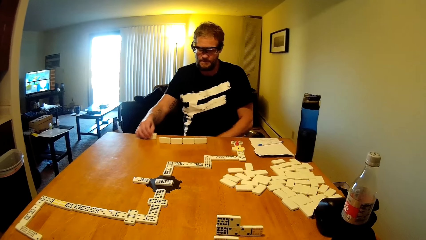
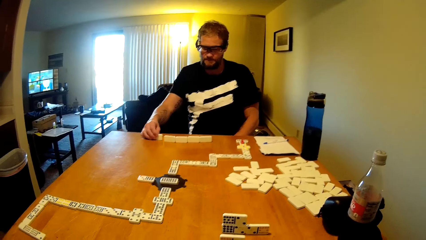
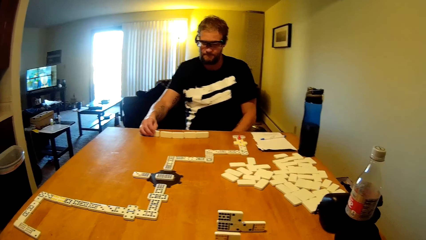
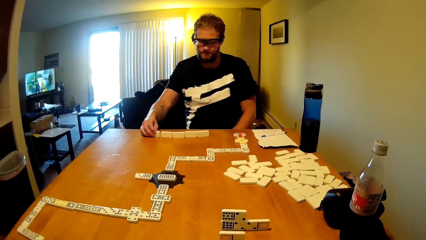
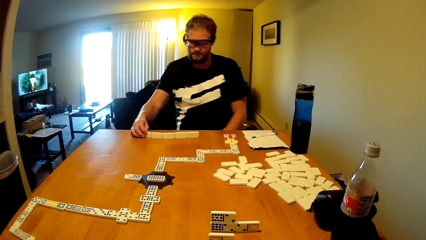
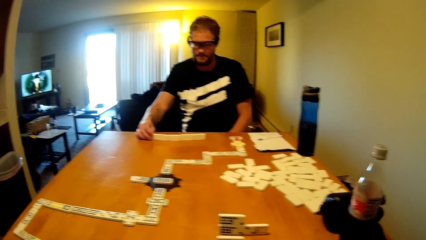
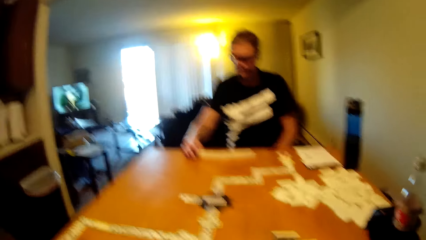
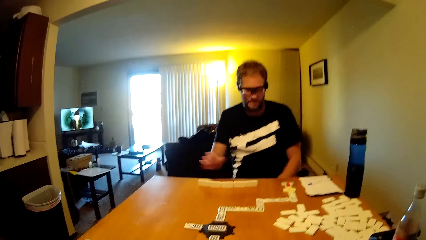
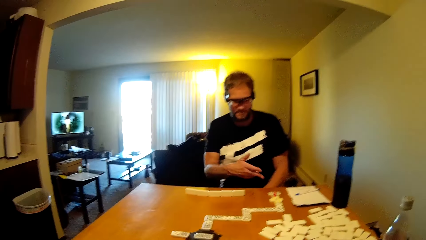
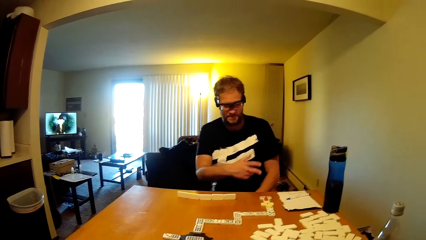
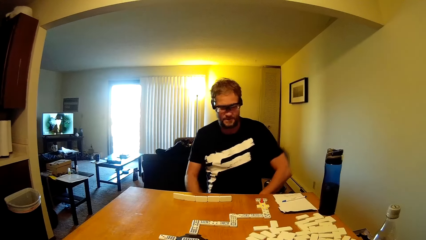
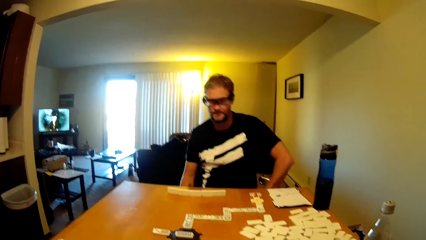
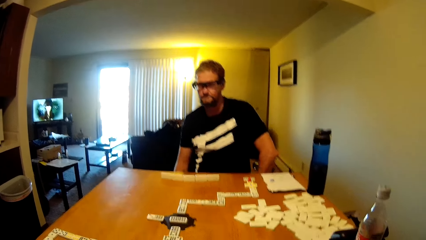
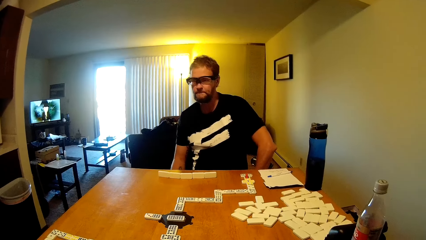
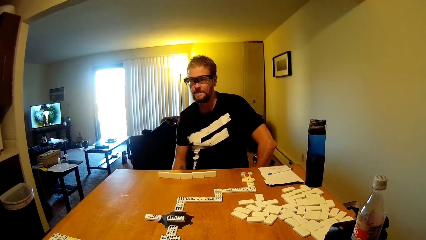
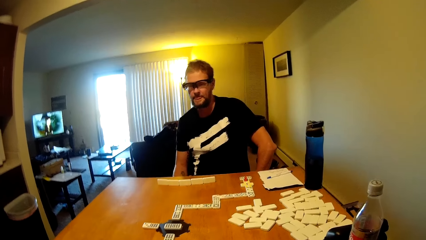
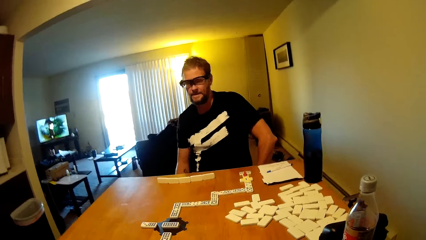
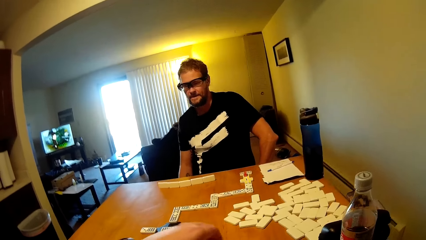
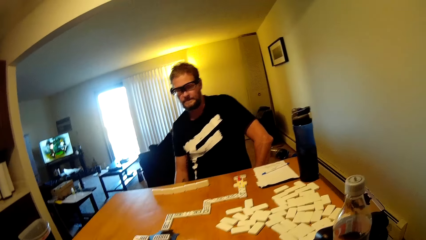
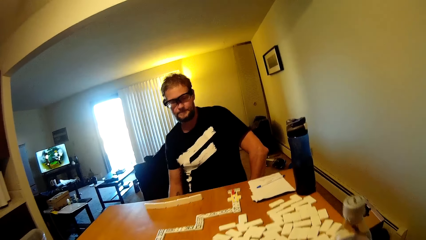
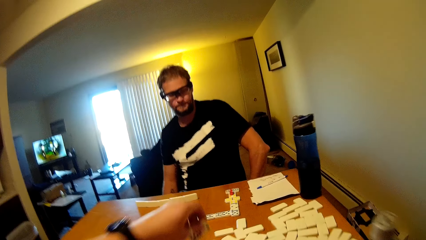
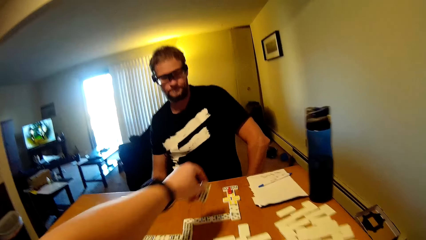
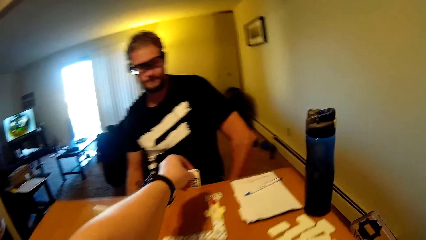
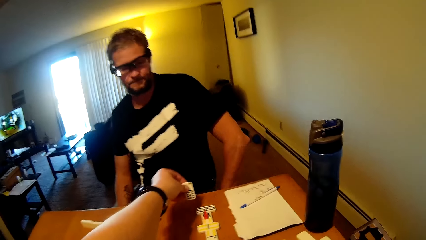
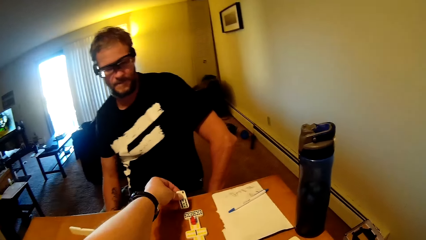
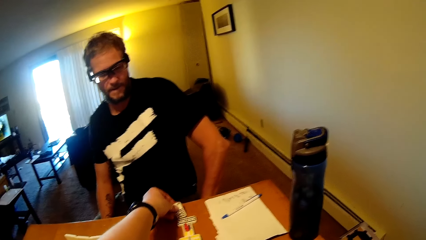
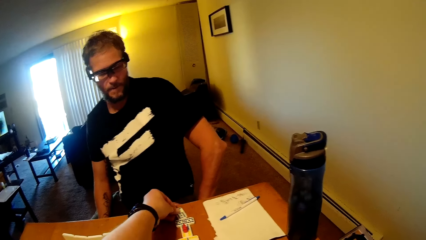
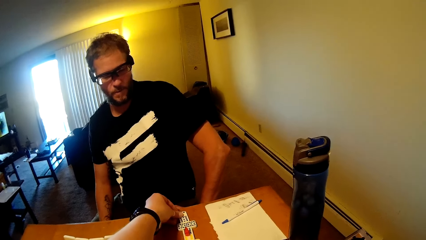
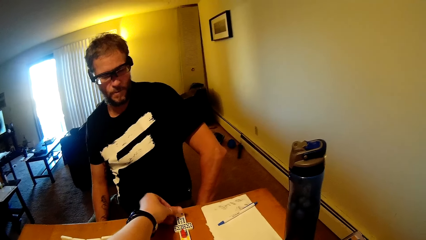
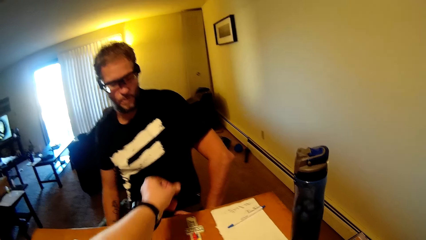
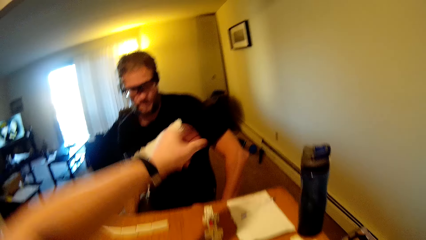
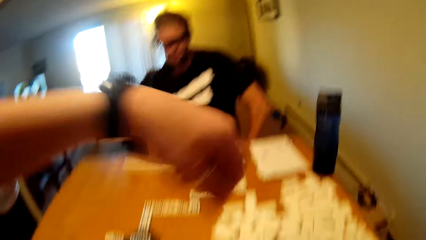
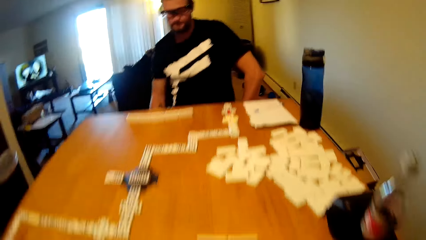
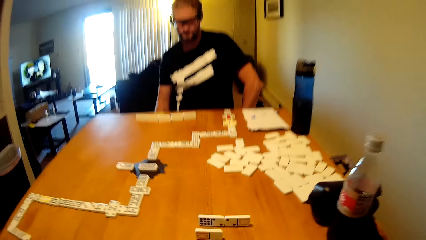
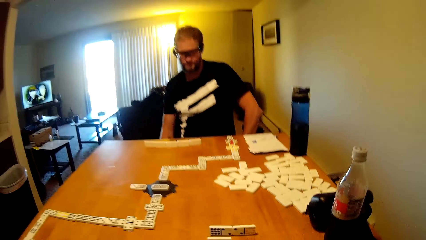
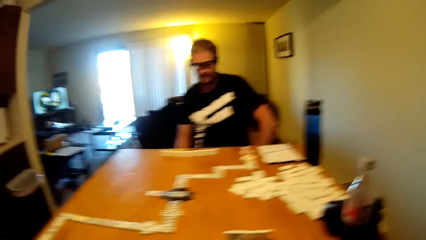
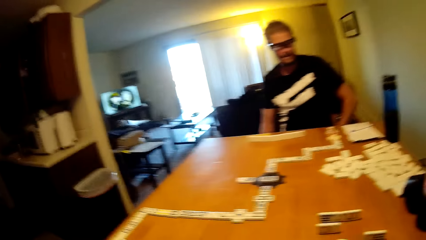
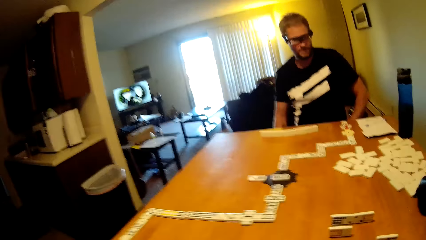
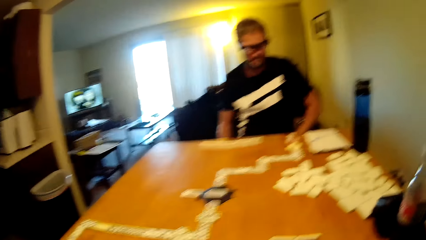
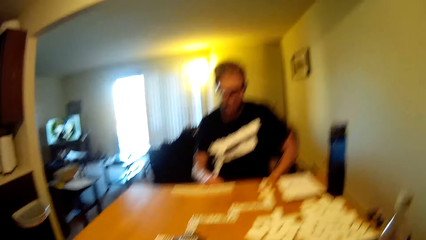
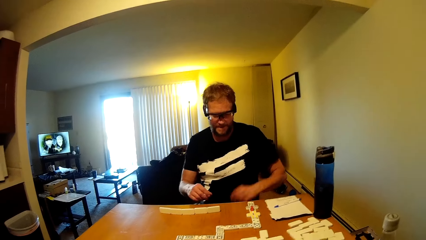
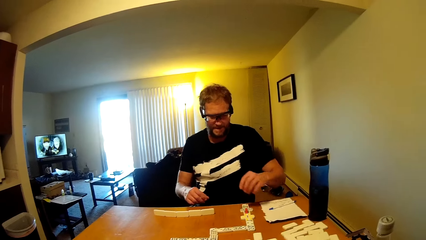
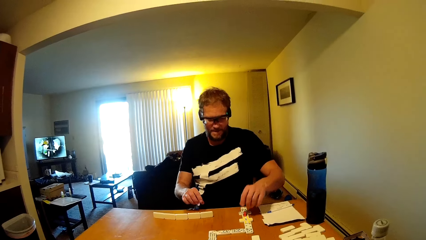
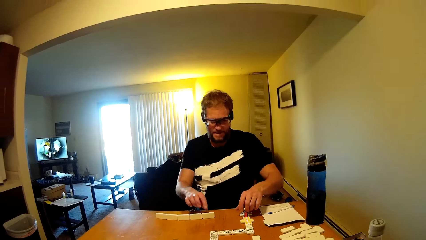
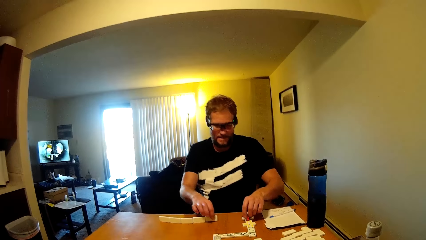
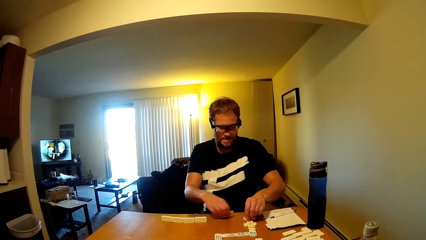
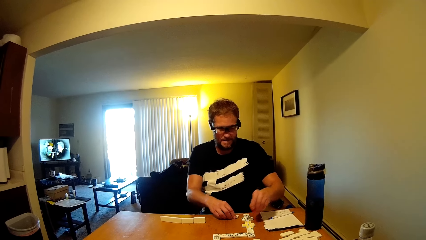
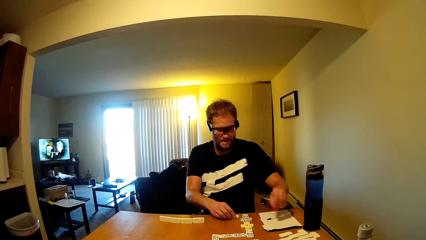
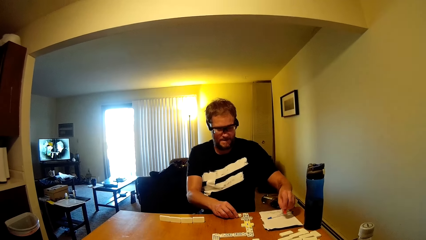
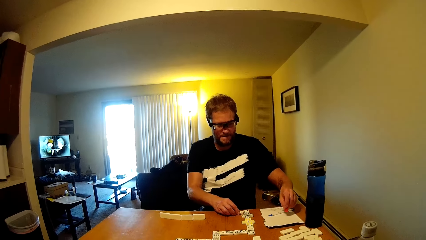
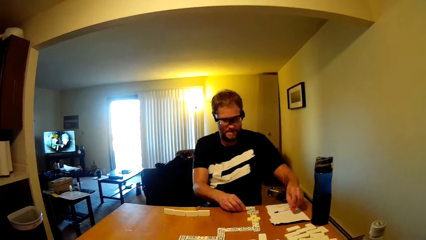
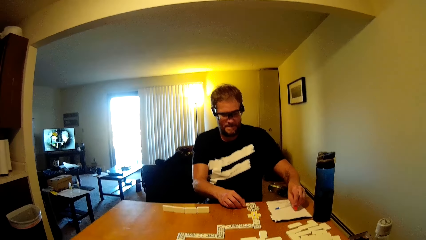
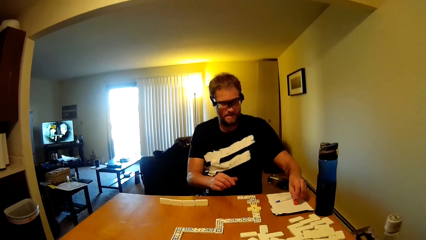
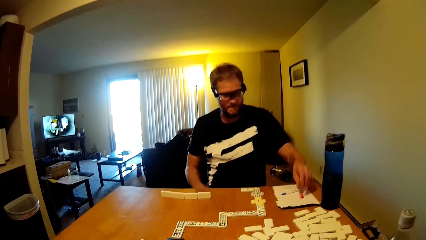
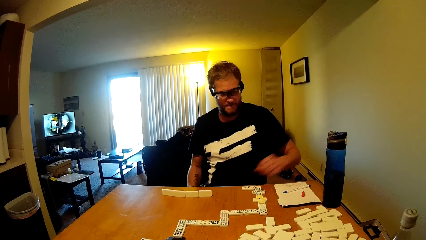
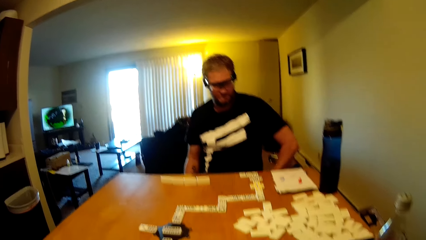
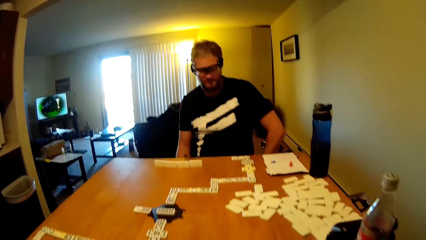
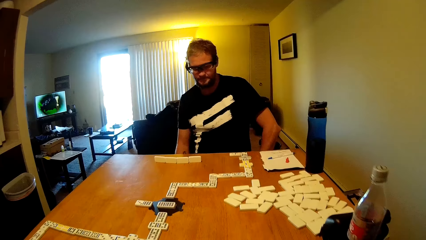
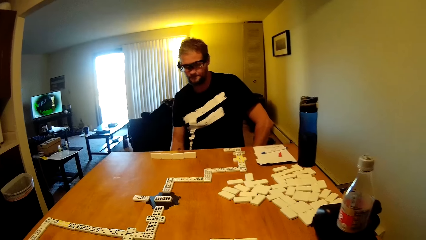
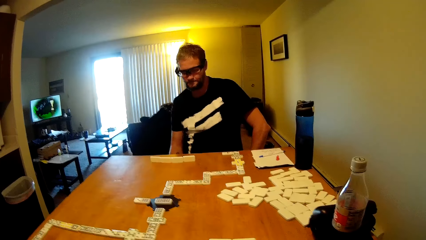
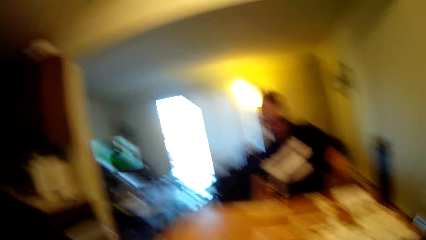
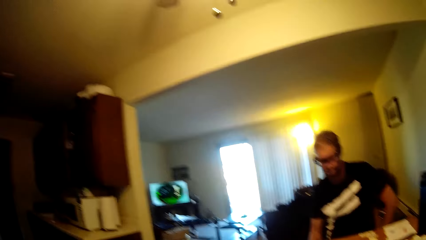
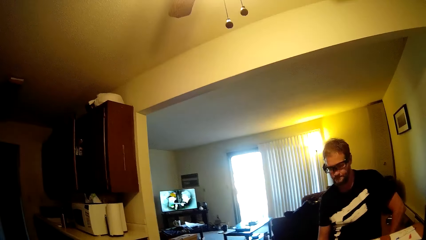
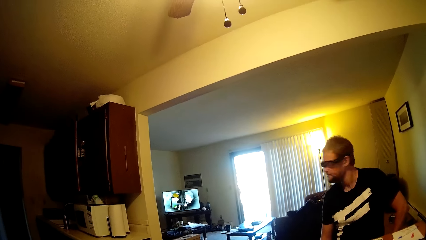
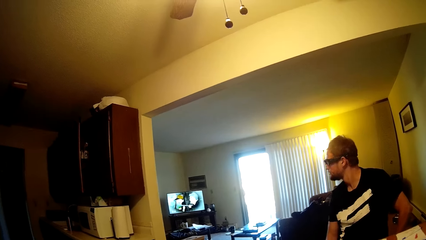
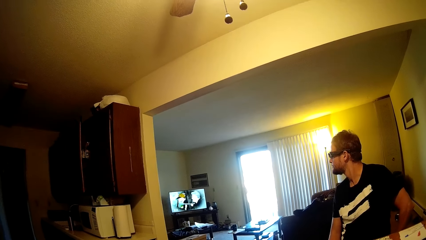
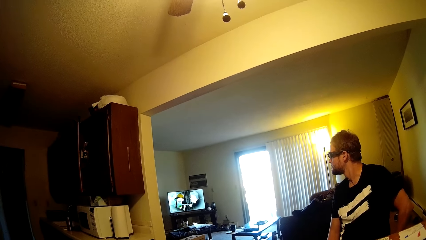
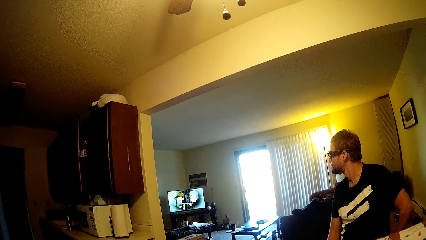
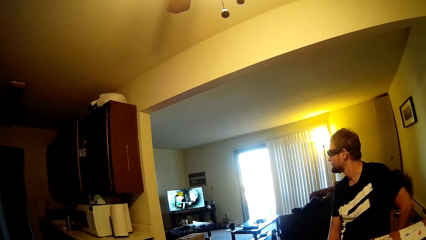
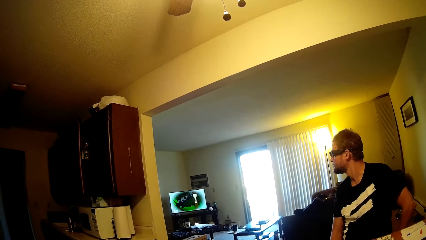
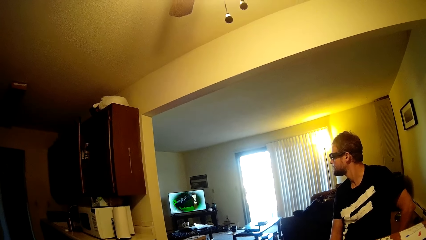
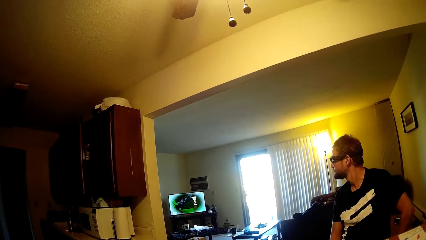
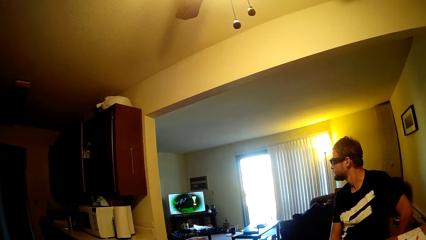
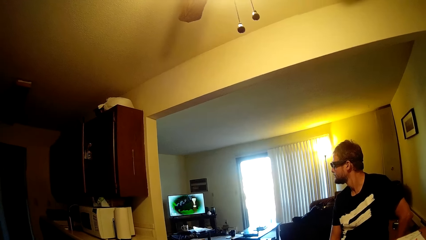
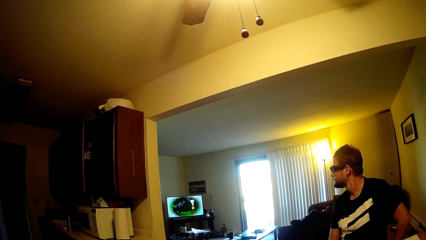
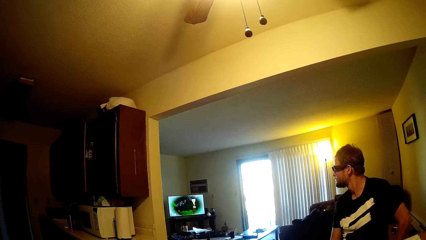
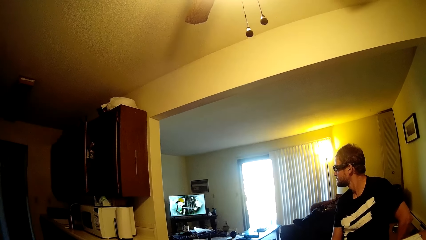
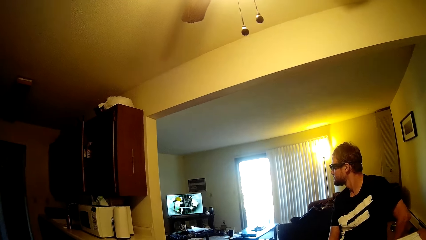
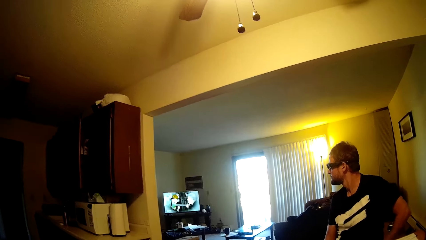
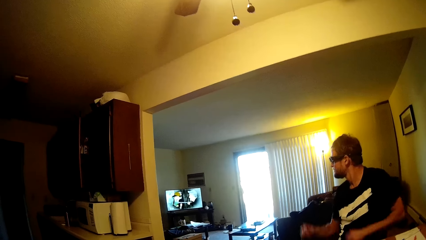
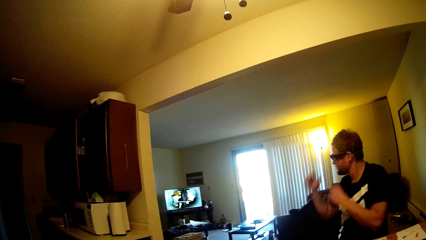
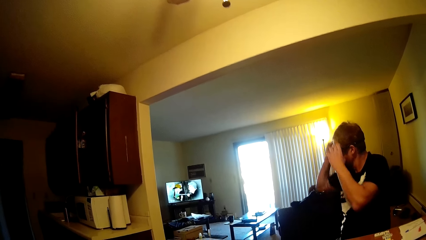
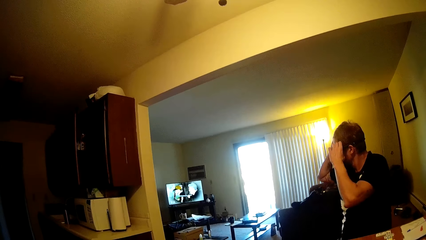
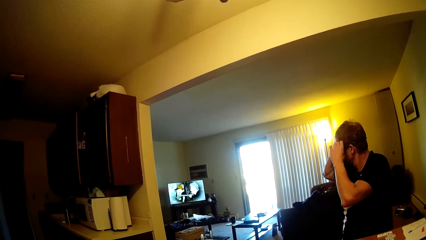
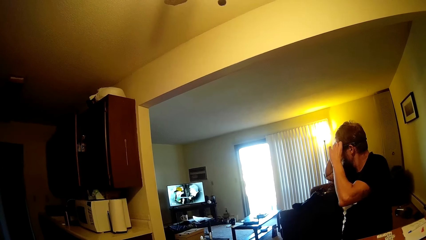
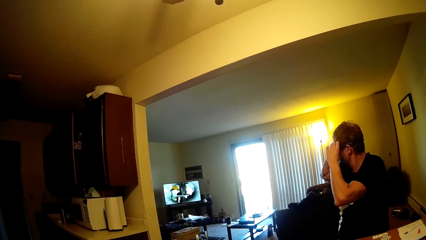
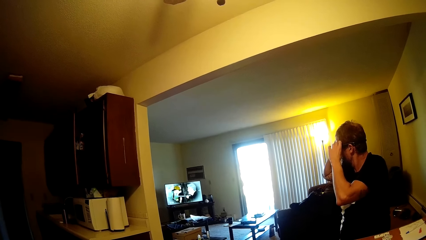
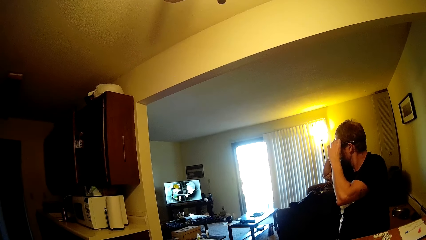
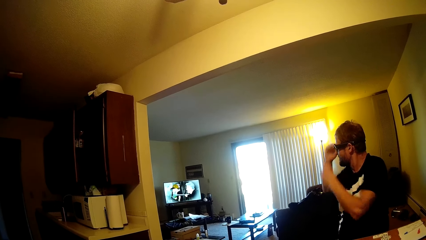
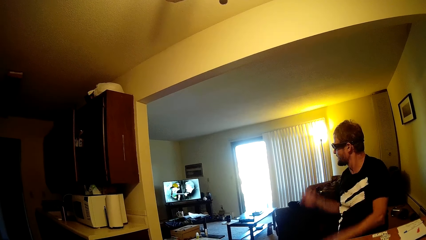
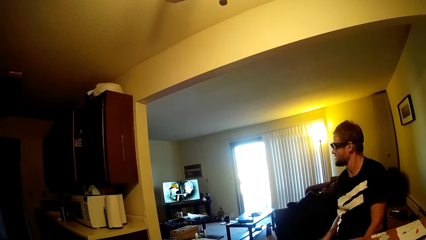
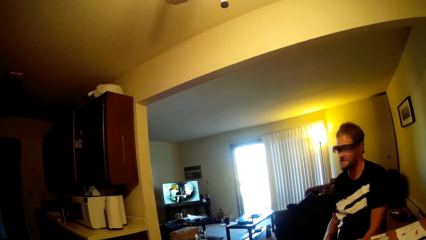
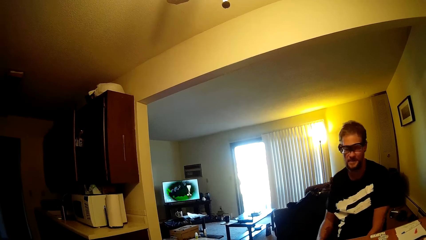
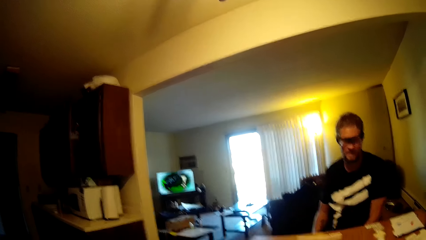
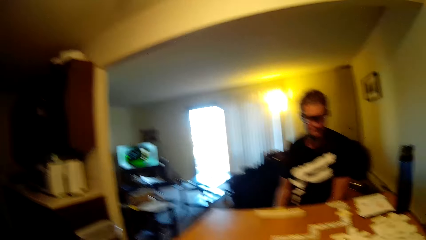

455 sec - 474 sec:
A man talks to the camera wearer. The camera wearer puts the dominoes card on the table. The man takes the dominoes card. The man looks at the television and touches his spectacles.
